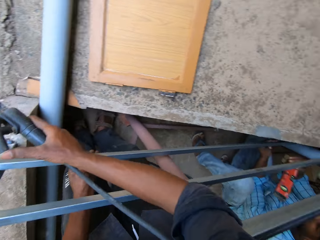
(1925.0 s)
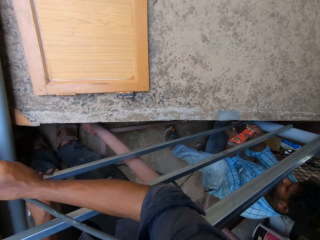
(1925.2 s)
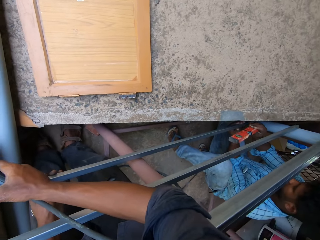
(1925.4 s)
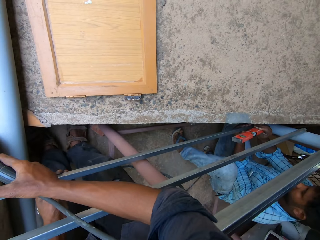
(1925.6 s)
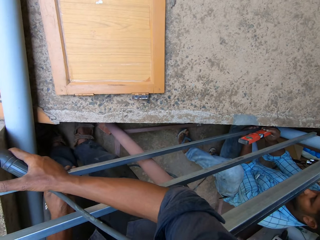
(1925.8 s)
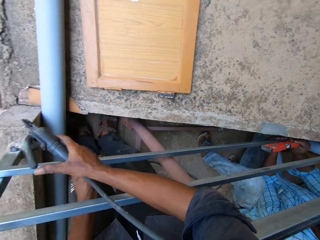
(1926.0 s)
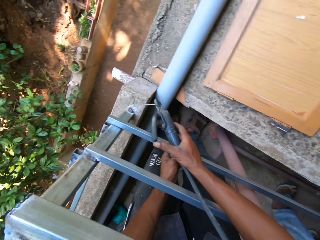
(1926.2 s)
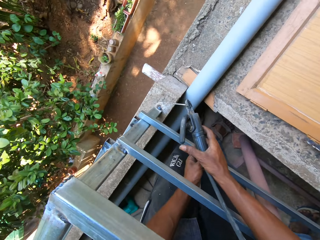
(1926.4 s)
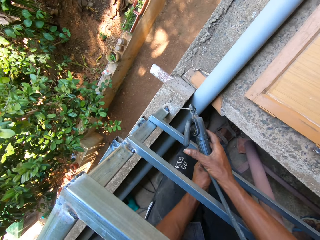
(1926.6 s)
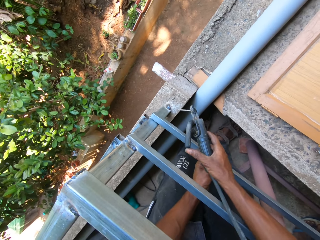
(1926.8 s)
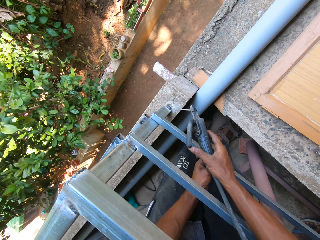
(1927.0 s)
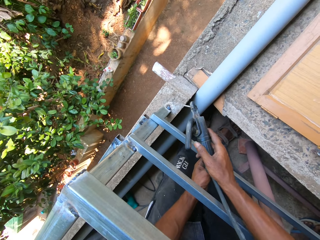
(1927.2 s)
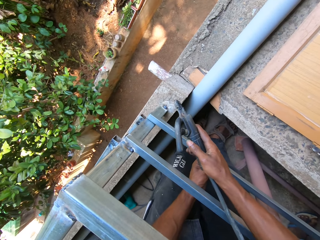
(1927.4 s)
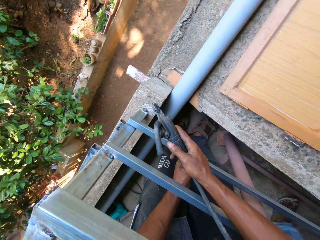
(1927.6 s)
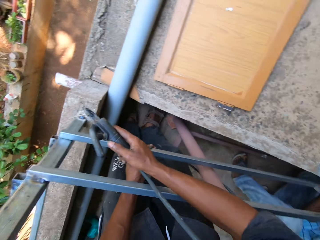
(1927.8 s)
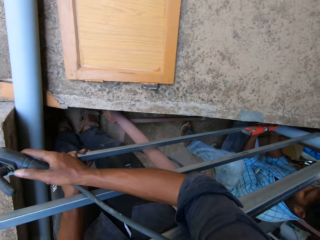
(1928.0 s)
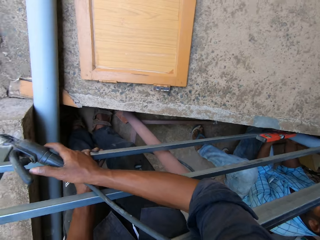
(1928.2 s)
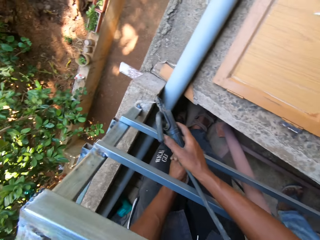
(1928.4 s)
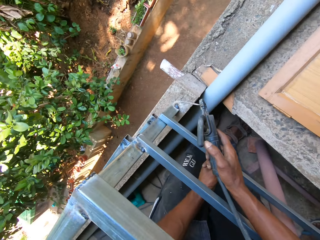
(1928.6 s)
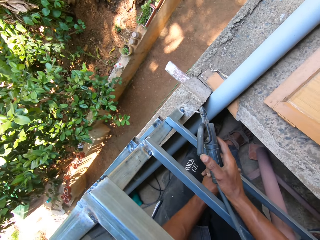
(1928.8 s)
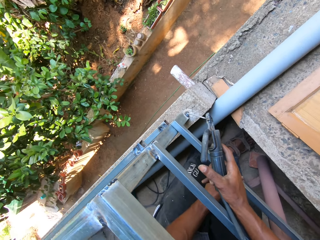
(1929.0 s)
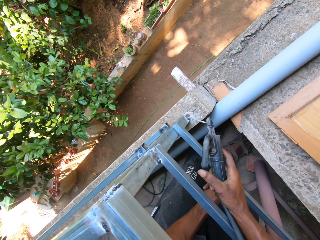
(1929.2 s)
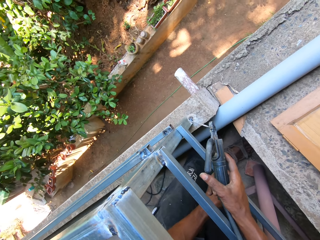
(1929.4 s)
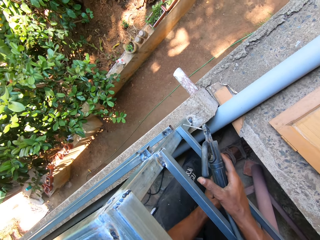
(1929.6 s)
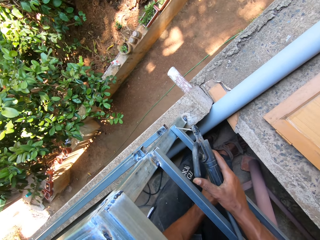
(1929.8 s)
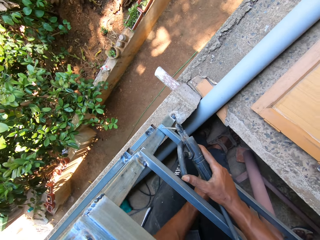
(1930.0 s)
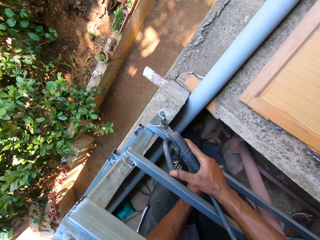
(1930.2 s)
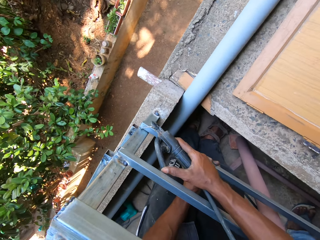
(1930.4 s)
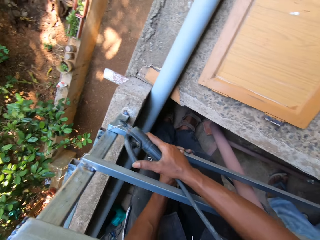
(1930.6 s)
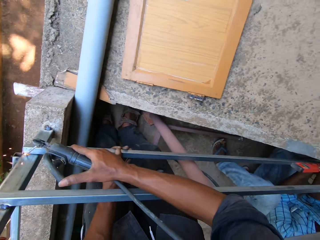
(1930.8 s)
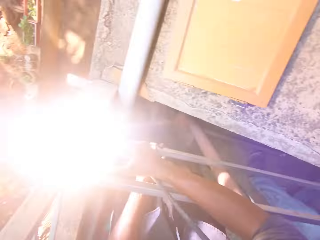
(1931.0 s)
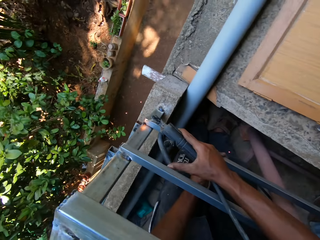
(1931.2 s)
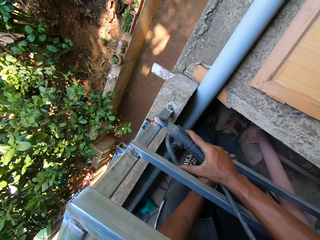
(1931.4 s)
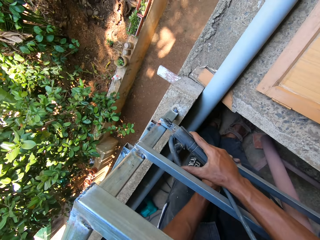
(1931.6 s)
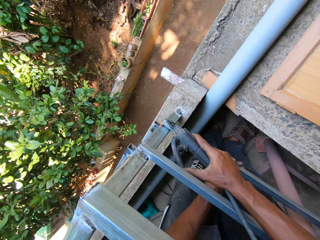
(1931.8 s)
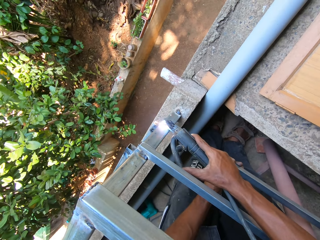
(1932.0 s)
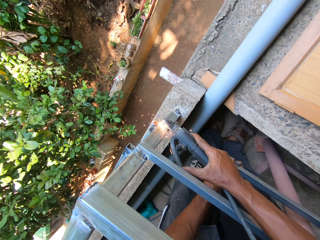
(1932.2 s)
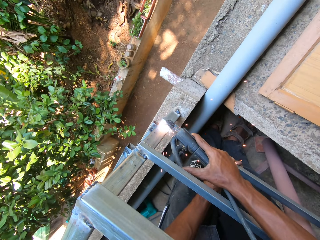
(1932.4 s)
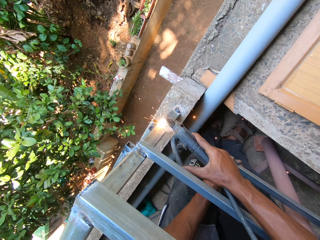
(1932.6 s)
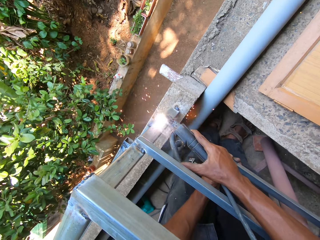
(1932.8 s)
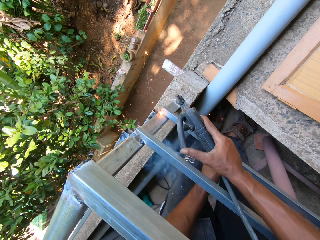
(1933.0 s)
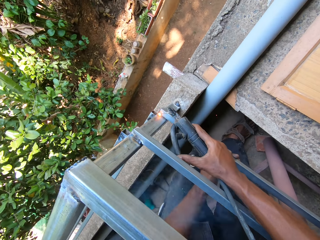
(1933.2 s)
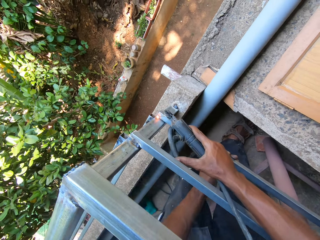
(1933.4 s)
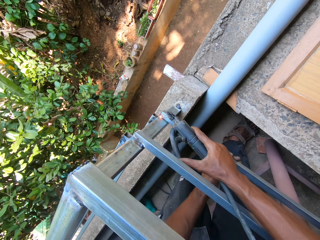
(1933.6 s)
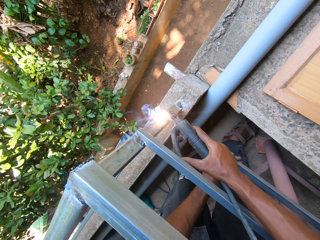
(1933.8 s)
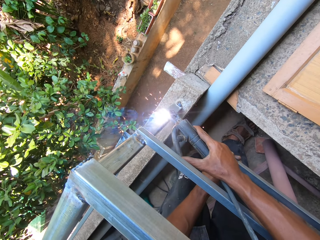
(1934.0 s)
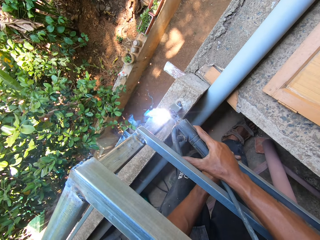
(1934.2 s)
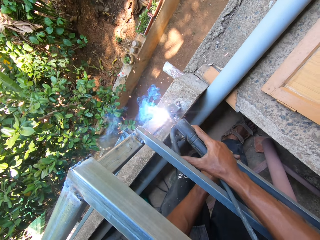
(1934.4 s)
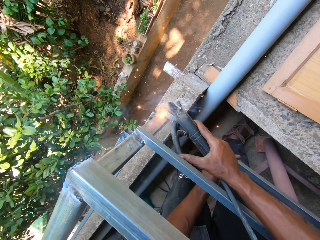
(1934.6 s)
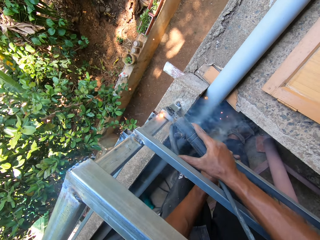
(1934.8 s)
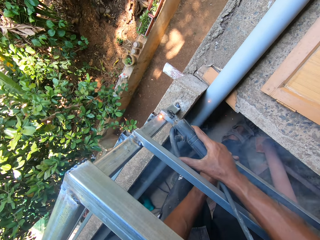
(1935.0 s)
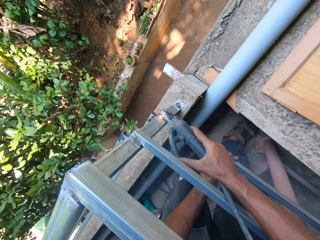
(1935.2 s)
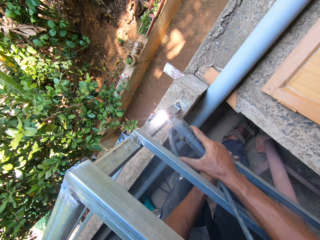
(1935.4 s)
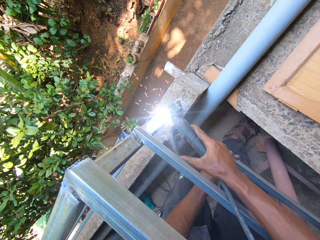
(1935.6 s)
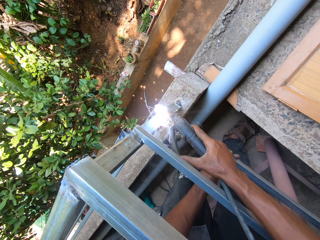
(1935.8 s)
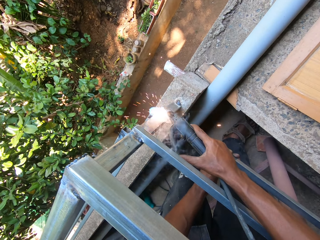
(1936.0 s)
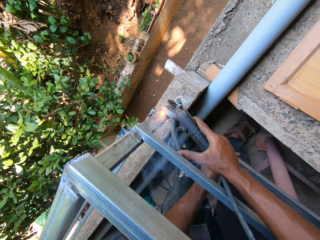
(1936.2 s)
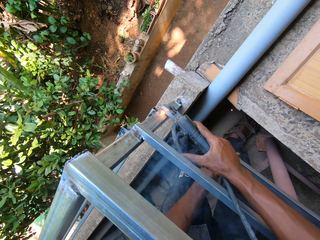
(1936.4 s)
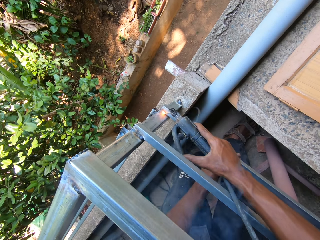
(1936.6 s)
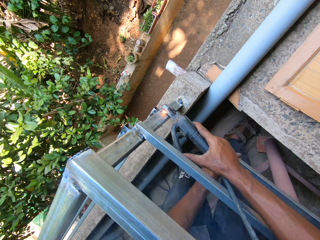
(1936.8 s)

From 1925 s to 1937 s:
The camera wearer looks around and talks to a man. The man places an angle spirit level on the metal rod with his left hand. The camera wearer places the metal rod on the v with his hands. He welds the metal rod to the balcony rails with the welding plier in his right hand.

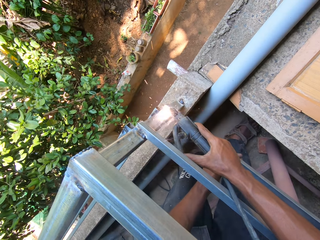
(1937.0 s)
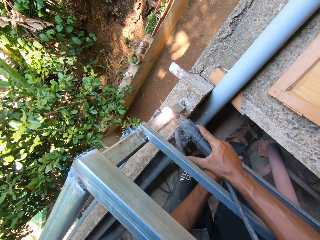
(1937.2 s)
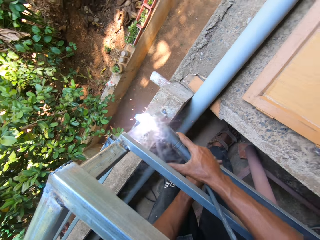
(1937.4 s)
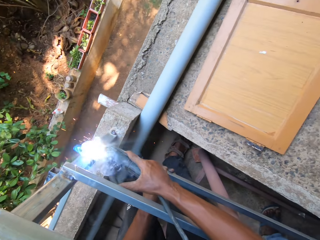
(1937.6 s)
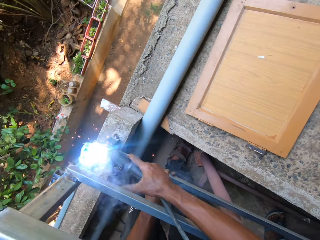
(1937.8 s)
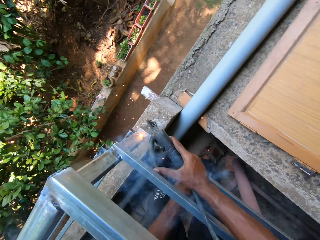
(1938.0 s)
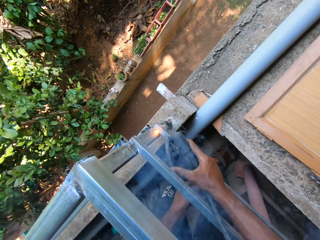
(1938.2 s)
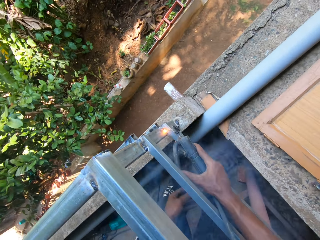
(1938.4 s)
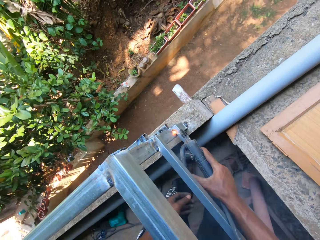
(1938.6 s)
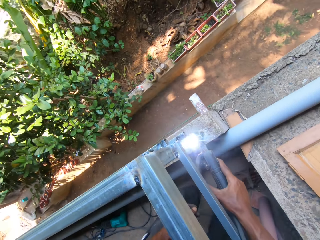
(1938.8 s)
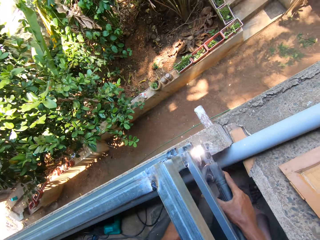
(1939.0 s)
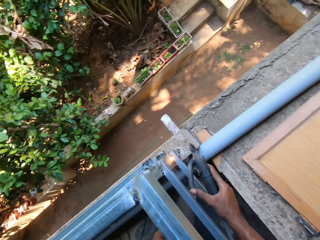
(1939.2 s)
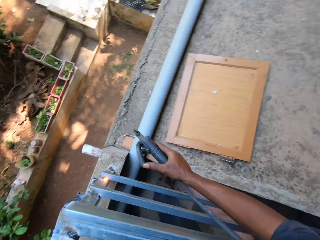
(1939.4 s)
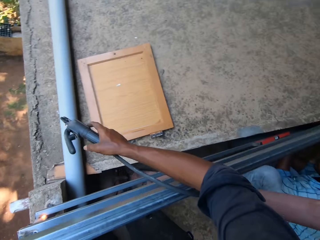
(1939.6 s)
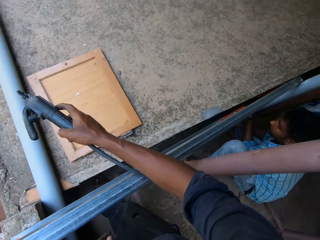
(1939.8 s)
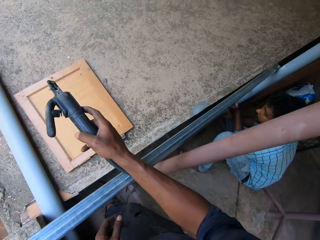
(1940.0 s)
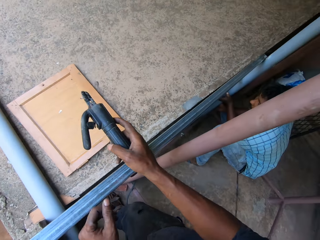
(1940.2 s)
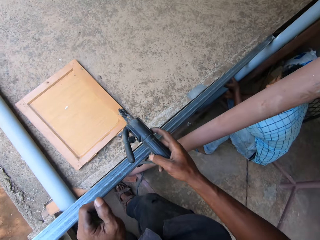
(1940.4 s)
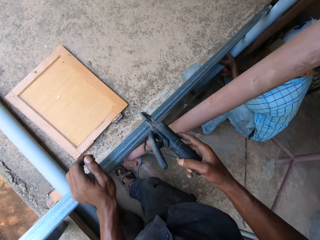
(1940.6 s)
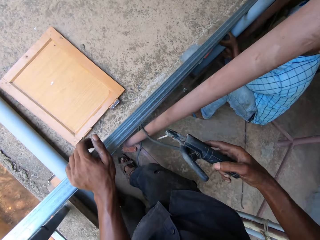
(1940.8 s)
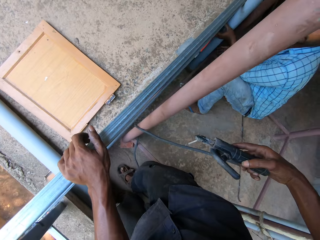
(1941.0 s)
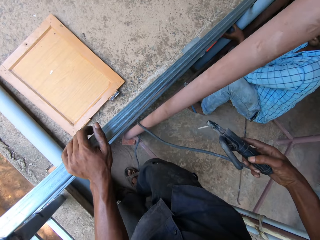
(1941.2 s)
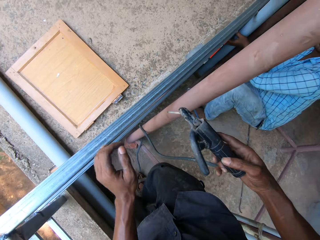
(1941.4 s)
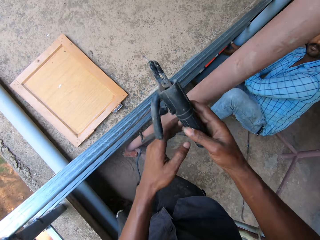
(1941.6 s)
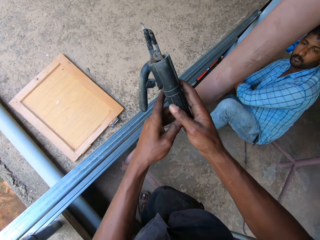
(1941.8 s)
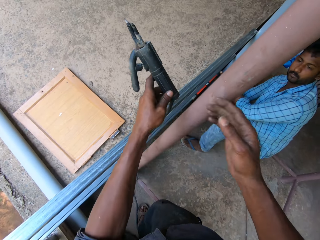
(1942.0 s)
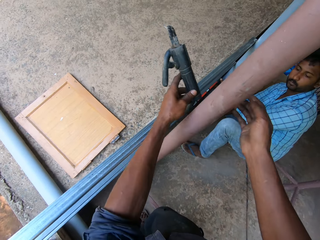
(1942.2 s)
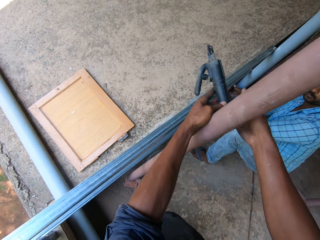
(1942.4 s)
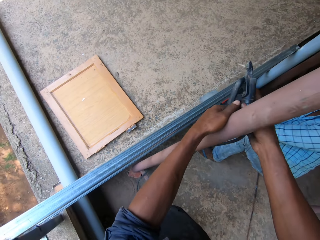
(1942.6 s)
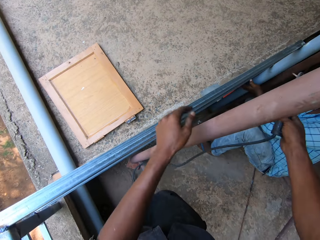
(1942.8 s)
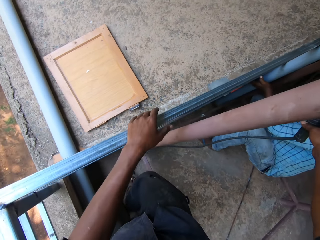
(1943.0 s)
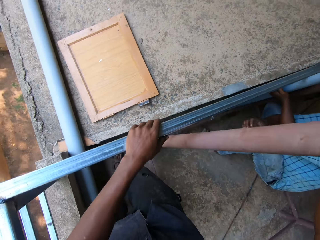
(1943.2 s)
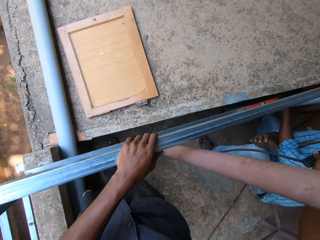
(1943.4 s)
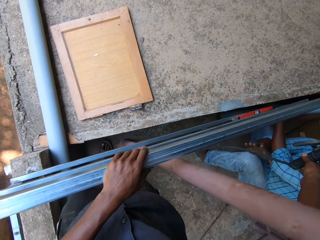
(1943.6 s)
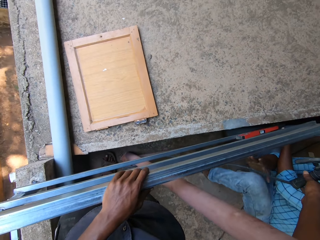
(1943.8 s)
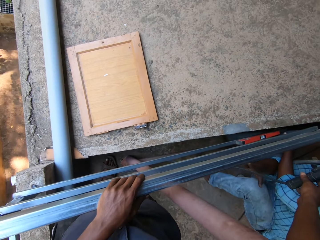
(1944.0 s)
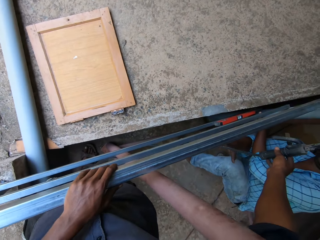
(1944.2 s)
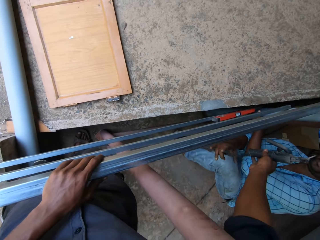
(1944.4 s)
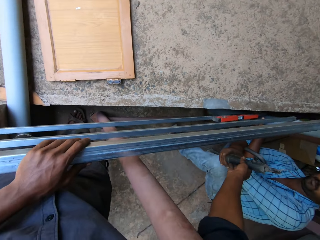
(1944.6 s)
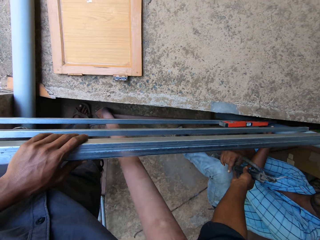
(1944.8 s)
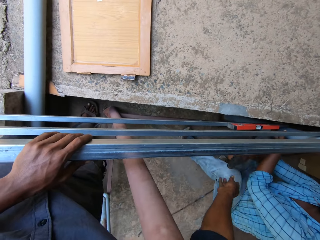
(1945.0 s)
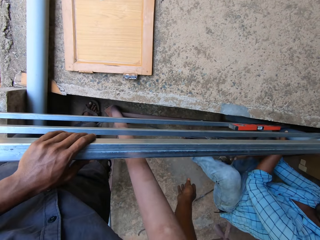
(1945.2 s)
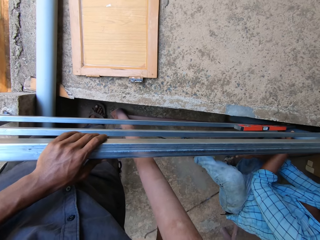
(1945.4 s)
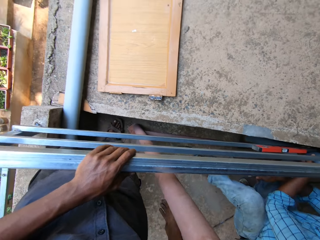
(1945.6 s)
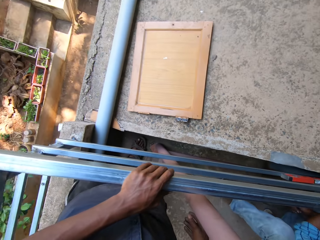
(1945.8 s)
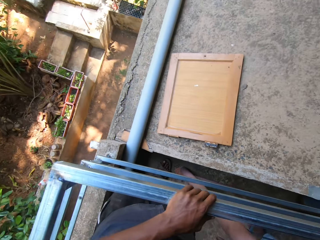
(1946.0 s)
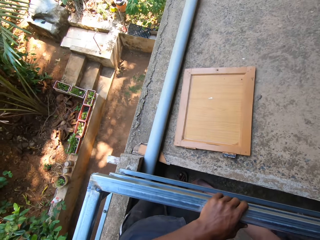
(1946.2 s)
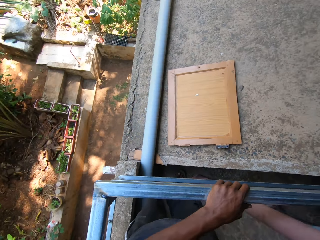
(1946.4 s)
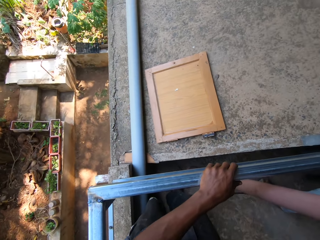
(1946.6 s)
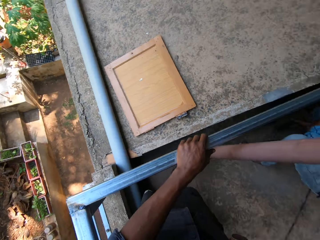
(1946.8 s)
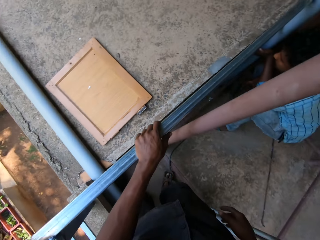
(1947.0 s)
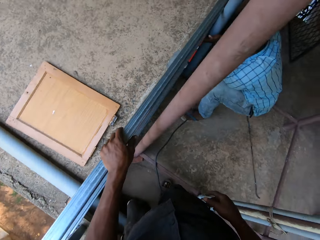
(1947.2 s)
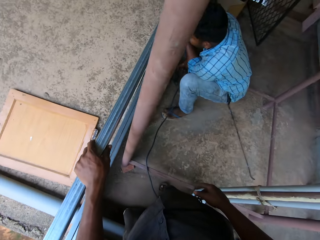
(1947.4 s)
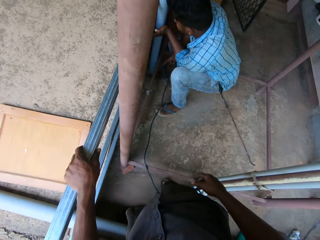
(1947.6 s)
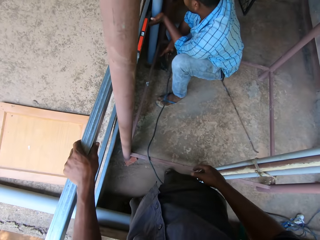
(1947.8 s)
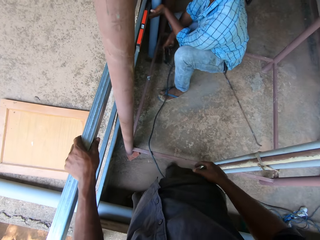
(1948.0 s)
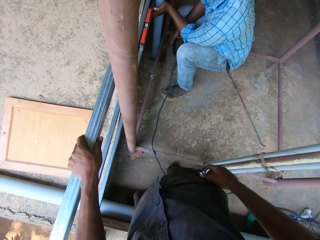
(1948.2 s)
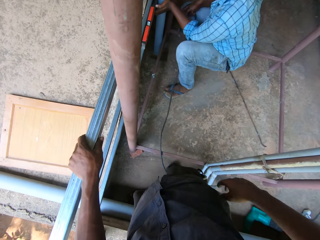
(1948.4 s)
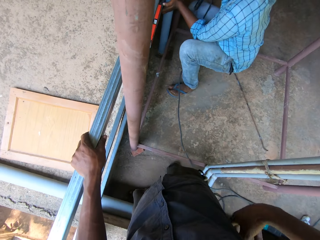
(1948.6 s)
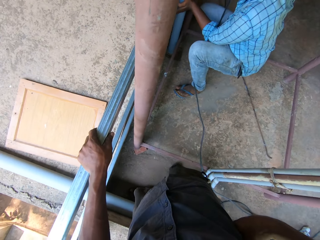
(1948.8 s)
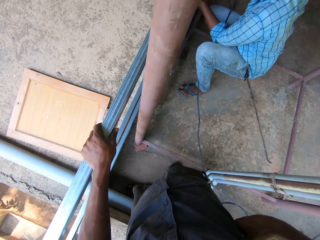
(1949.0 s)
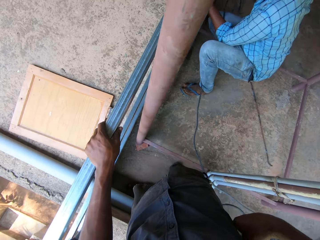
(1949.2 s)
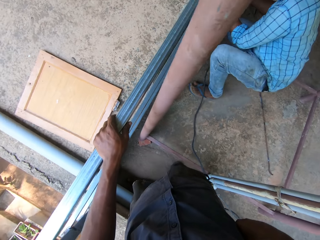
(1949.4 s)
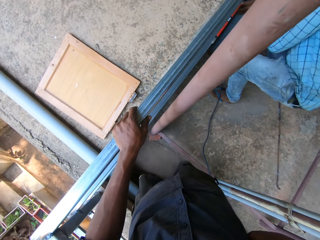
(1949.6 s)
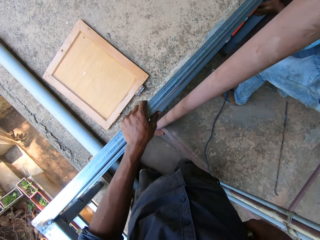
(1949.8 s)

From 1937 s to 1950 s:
The camera wearer carries an electrode holder or welding plier. He places his left hand on the wooden platform. He passes the welding plier from his right hand to his left hand around a pole. He passes the welding plier from his left hand to his right hand. He gives the welding plier to a man with his right hand. The camera wearer looks around. He touches his shirt with his right hand.
